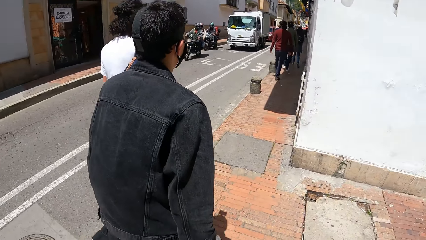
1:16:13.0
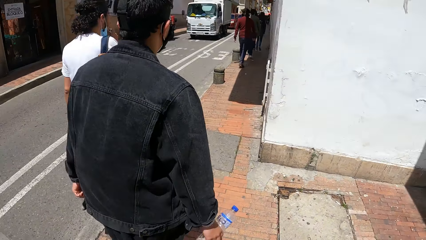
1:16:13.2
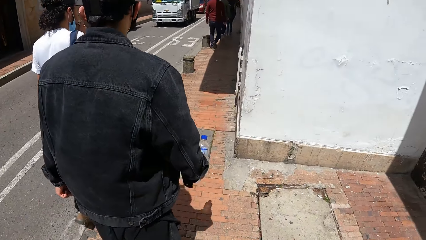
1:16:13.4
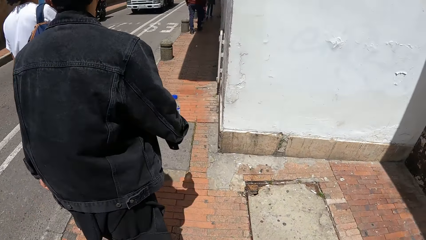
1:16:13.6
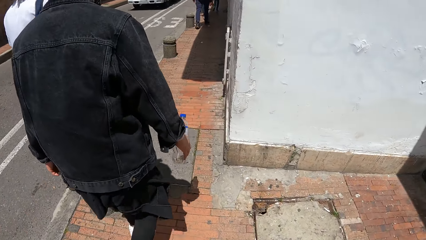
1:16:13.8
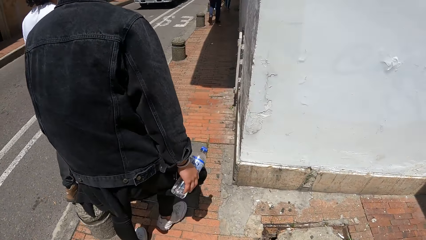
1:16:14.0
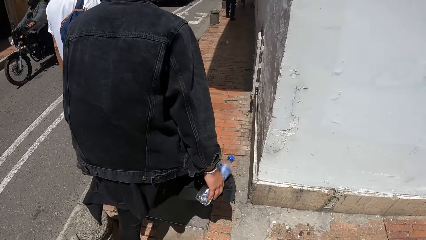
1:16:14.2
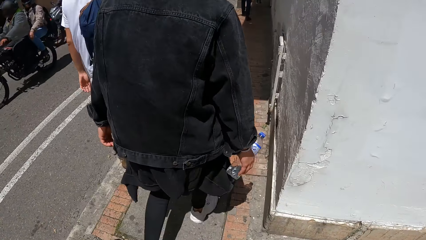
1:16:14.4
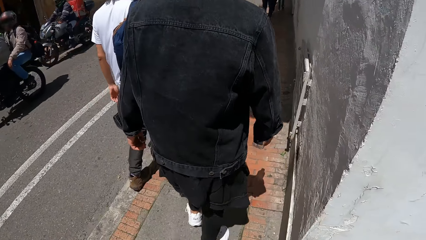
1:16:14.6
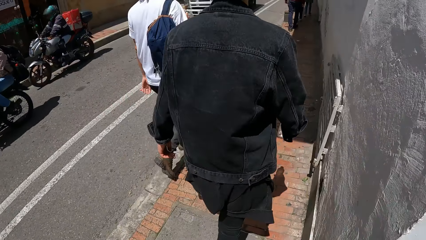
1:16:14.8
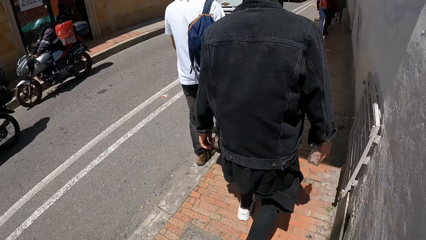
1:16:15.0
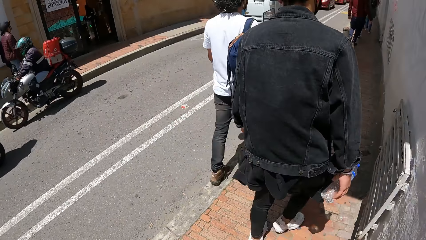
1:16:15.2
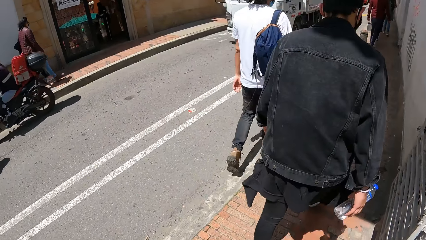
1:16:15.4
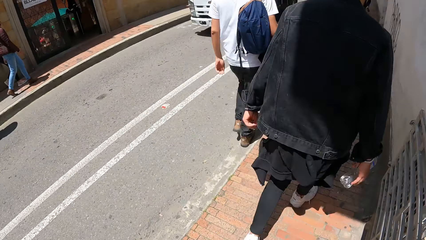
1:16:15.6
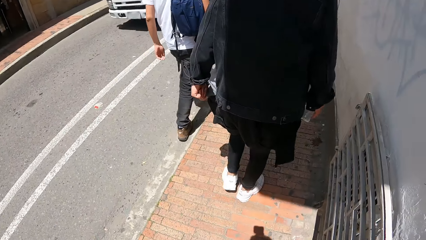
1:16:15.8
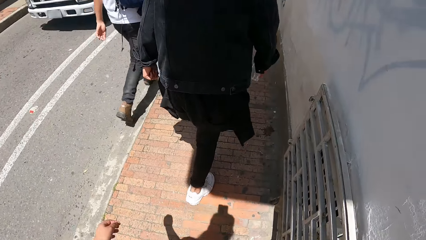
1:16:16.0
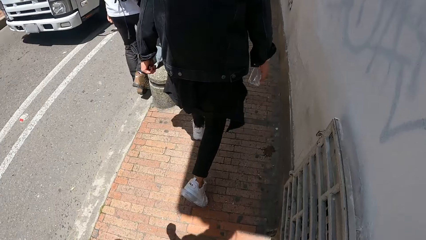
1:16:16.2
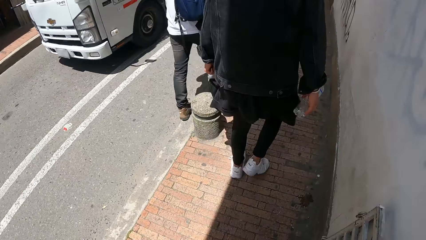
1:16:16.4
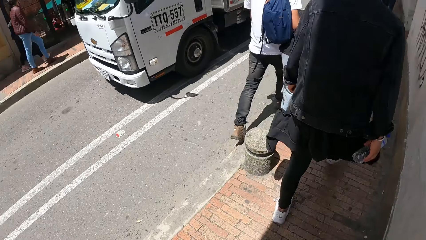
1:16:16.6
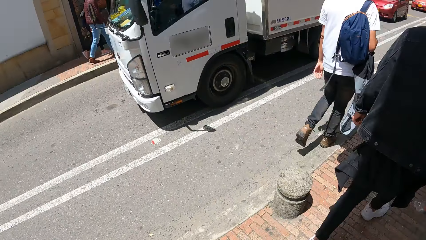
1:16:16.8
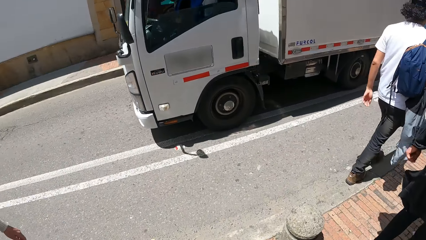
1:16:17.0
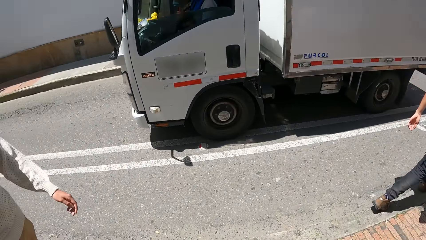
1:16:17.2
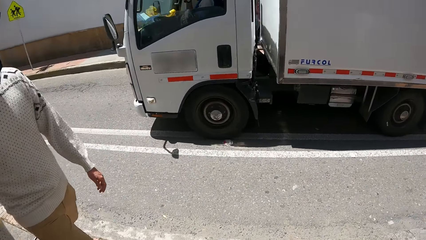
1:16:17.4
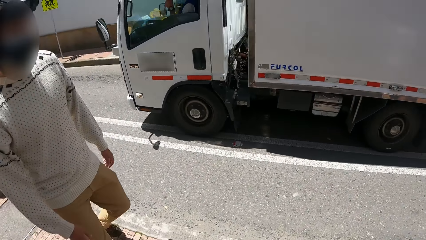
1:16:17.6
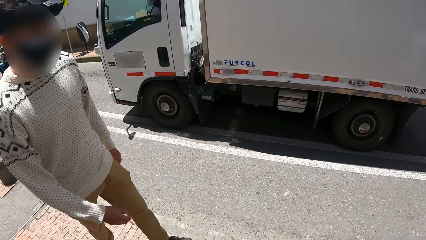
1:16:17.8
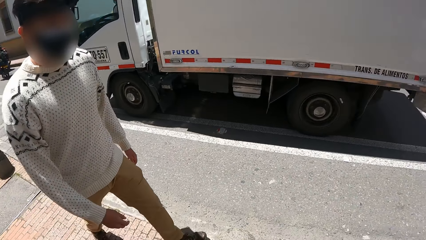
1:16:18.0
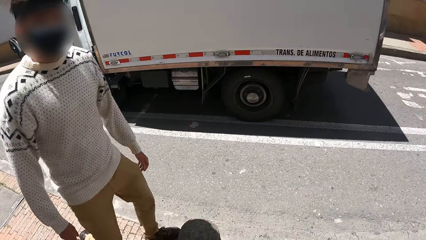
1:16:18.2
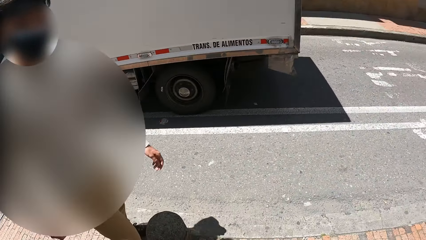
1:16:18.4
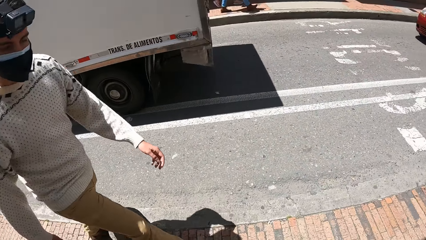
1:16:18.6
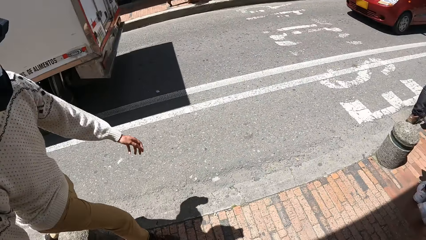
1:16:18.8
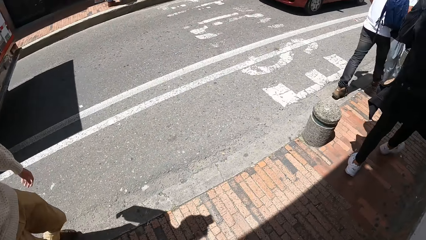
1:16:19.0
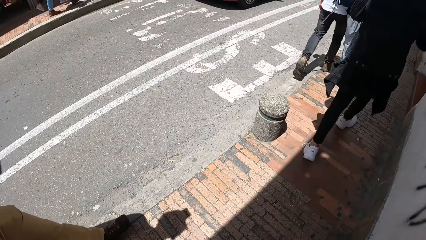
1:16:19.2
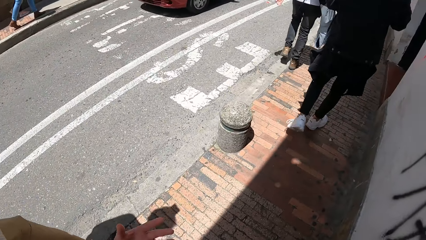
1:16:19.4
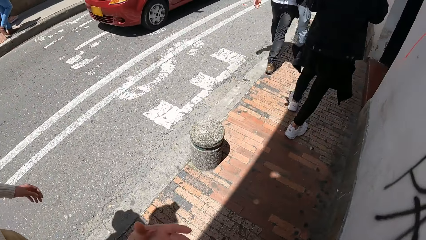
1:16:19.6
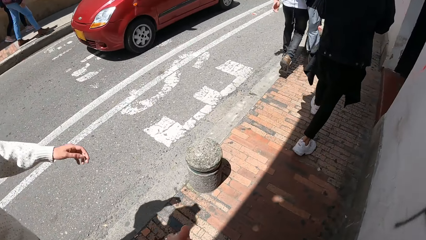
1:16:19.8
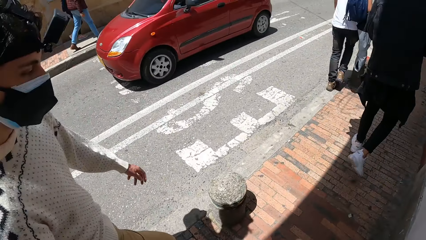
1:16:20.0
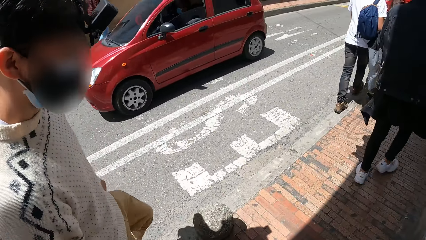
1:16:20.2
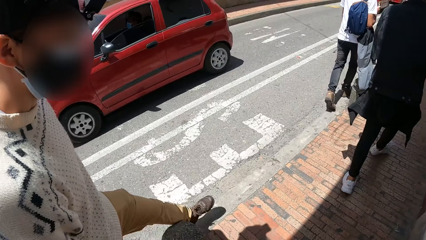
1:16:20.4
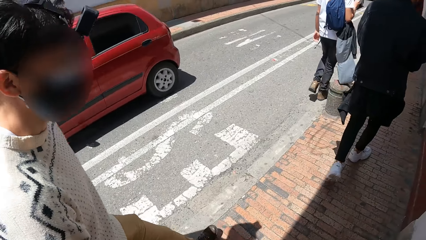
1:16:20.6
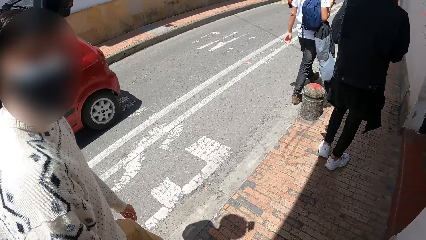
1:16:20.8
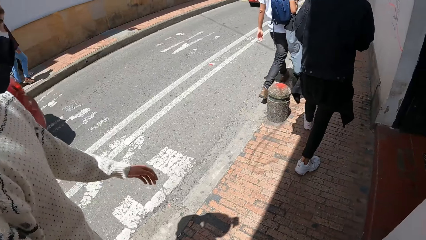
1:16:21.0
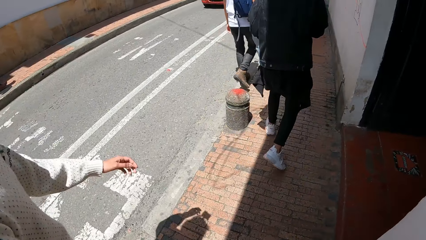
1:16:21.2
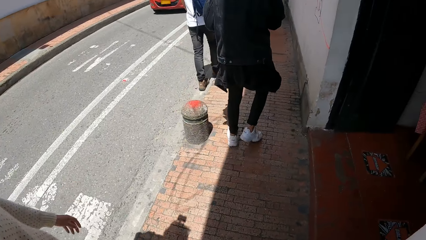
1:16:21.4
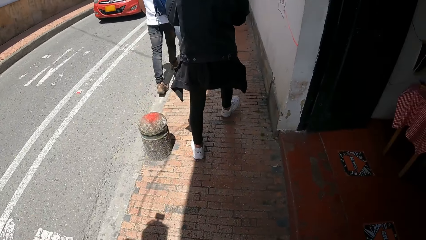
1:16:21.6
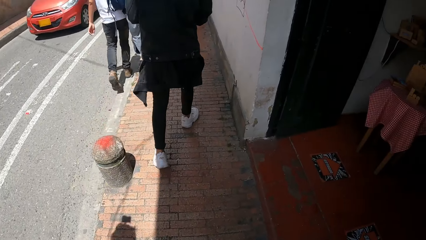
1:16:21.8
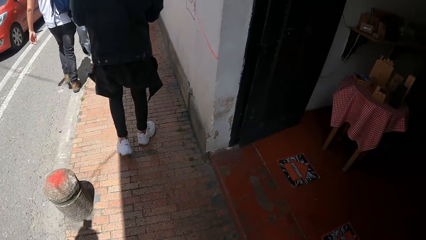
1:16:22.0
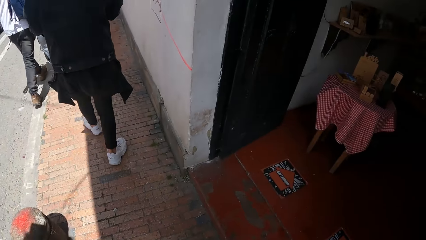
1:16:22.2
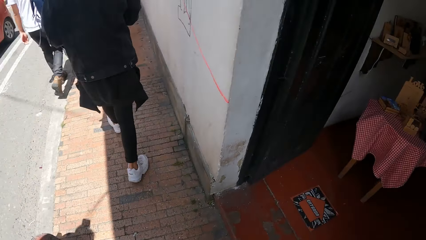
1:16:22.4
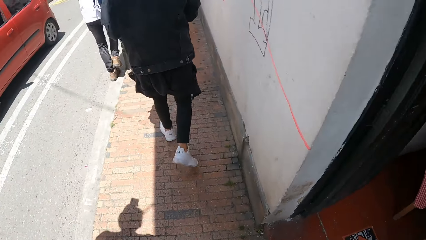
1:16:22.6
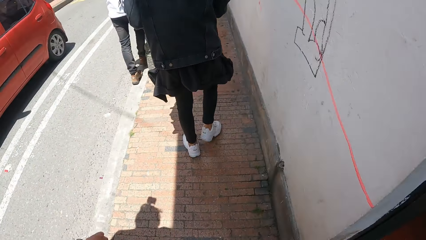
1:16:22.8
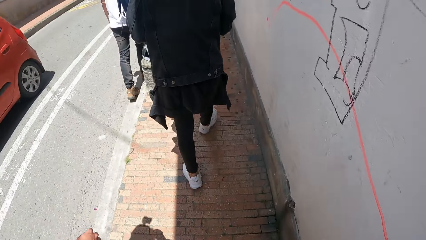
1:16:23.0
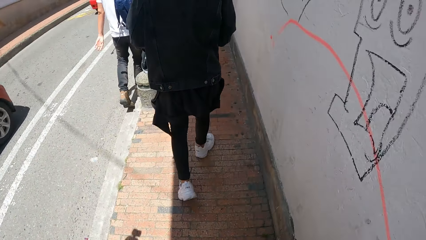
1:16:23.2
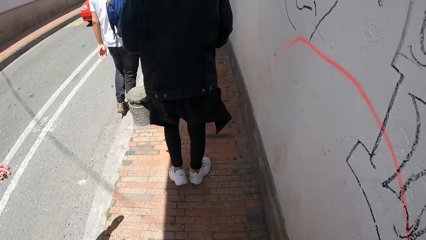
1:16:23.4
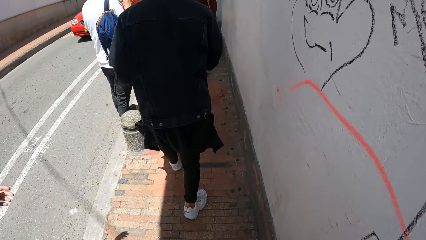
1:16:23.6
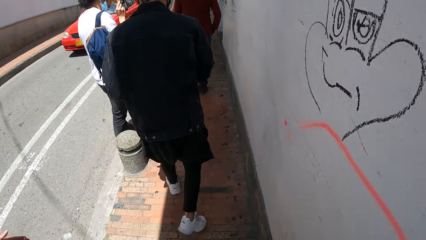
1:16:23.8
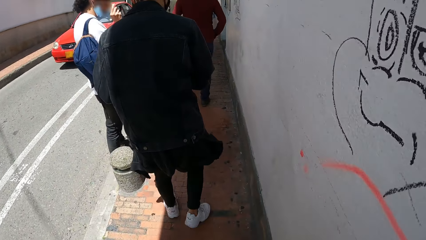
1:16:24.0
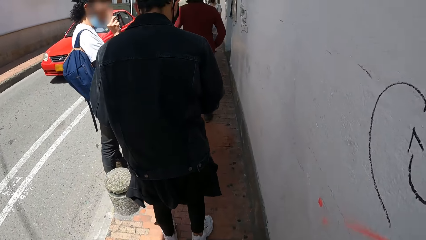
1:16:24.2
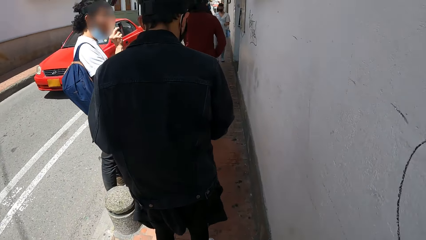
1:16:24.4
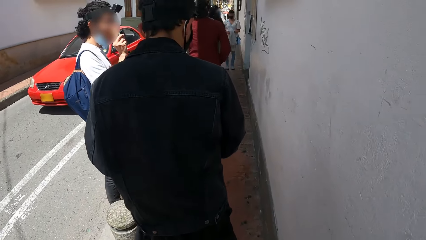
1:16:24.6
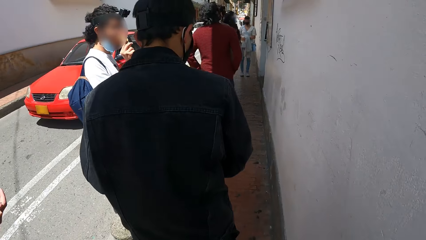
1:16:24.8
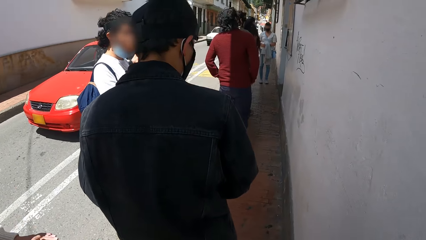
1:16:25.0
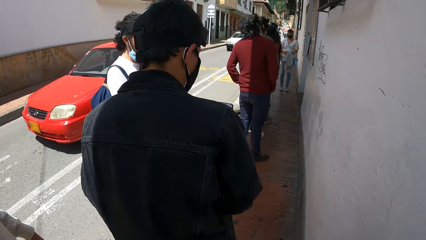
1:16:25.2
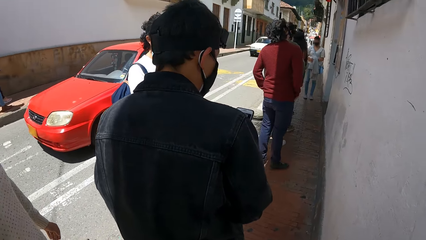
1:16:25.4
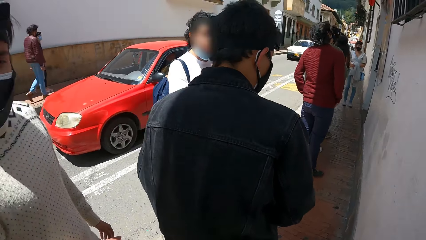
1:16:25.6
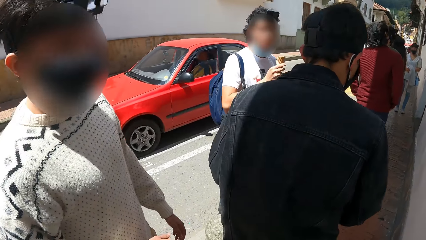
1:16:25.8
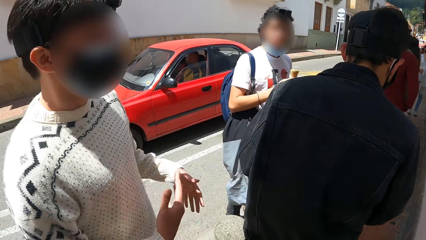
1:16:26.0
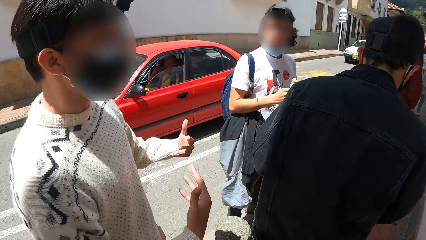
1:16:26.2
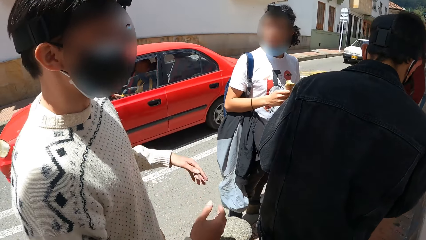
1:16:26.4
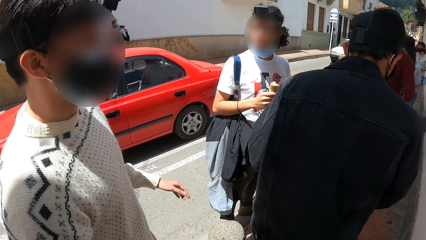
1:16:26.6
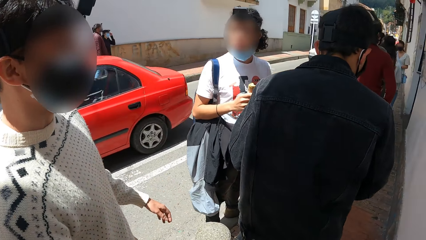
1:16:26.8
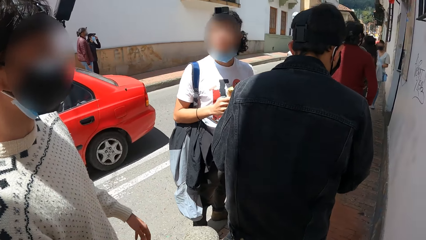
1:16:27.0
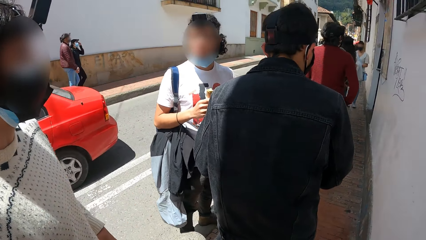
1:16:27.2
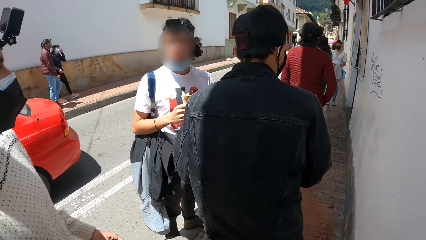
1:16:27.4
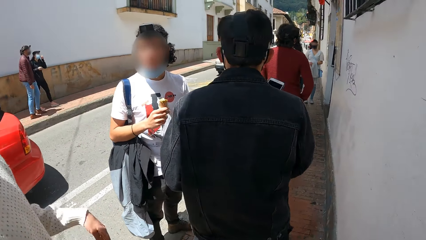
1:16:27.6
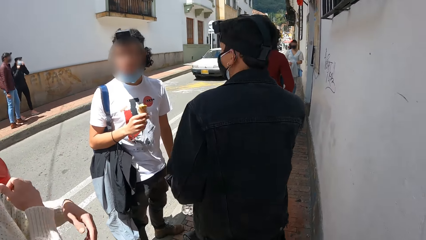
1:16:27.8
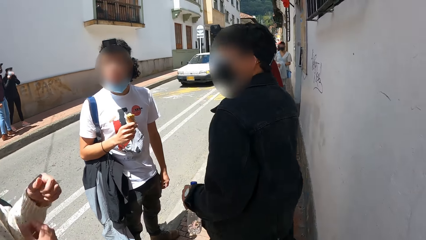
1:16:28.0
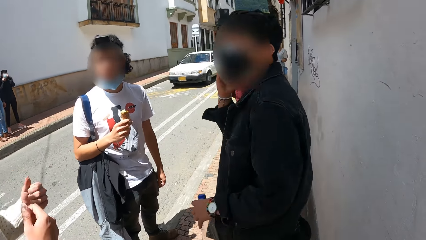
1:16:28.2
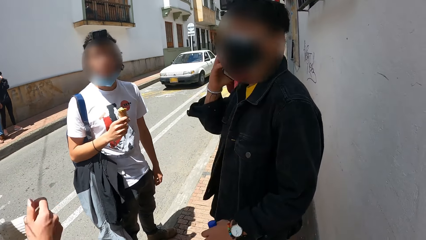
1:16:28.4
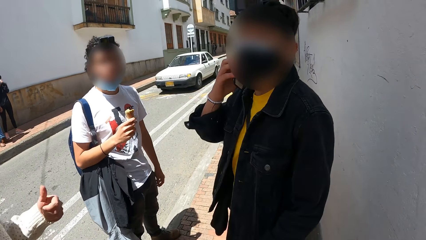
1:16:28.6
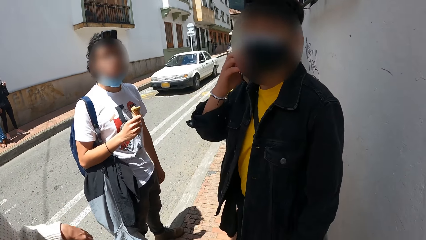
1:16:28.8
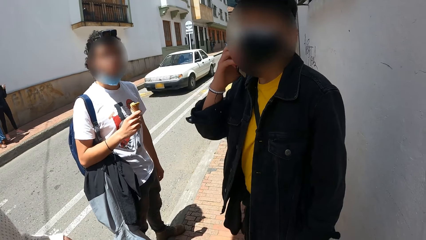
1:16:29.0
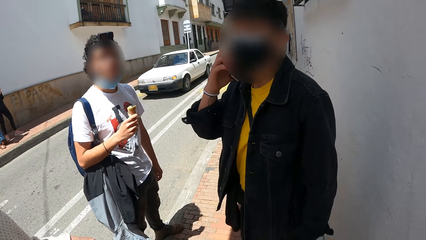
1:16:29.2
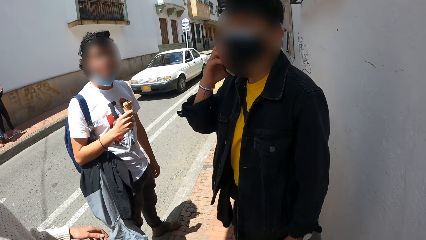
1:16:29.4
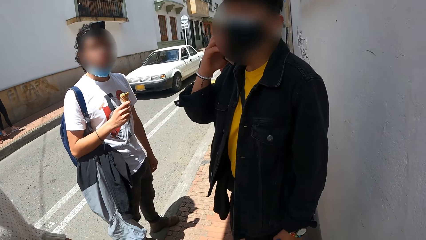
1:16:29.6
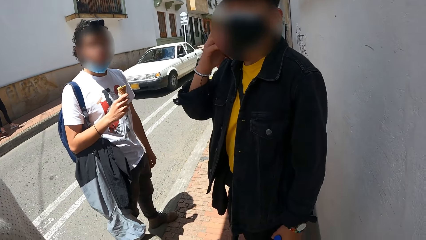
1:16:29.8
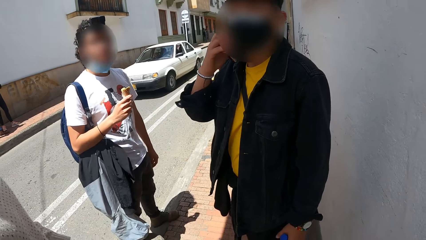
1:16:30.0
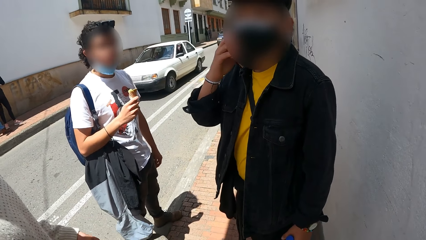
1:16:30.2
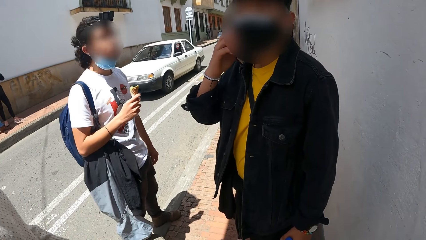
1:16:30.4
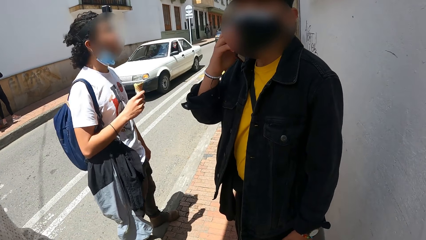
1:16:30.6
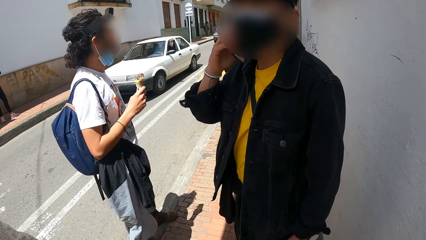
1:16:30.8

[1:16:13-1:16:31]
A bike rides past the camera wearer. A bike rides past them again. A bus drives past them. A man walks along. The camera wearer interacts with a man. A car drives past them. A car drives past them again. A man stands beside another man. A car drives past the camera wearer again. The camera wearer interacts with another man, the man and a third man. The man beside the other man puts the phone on the ear.
